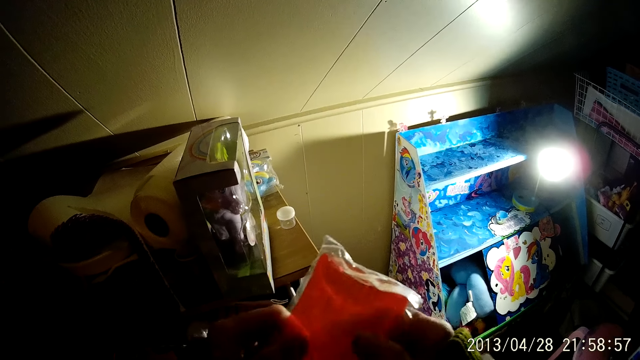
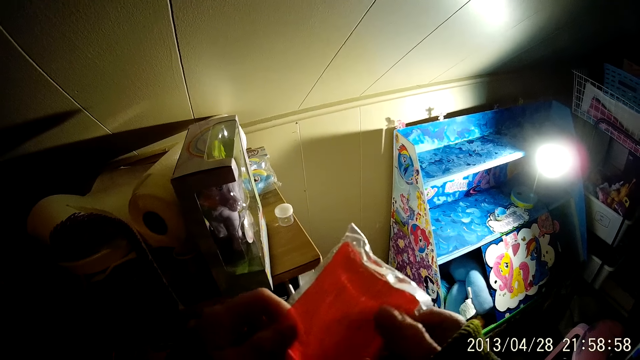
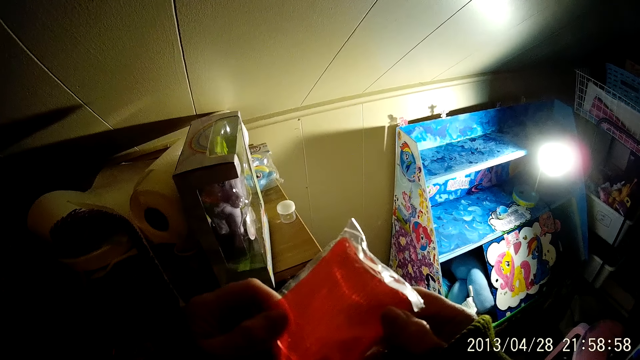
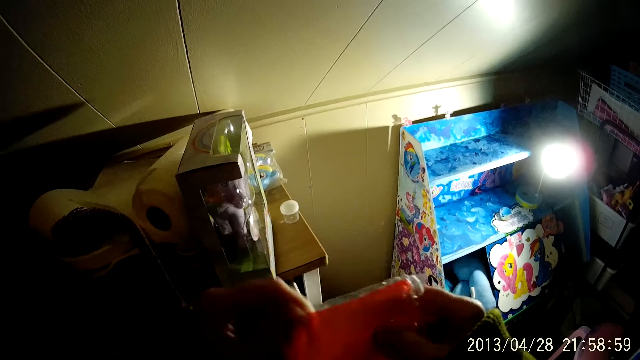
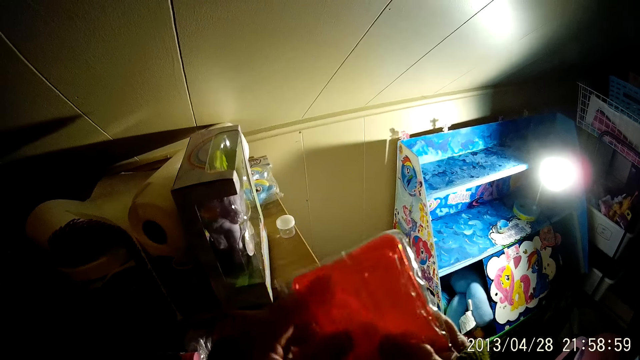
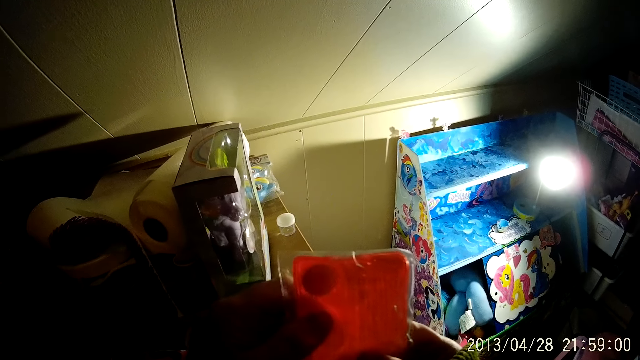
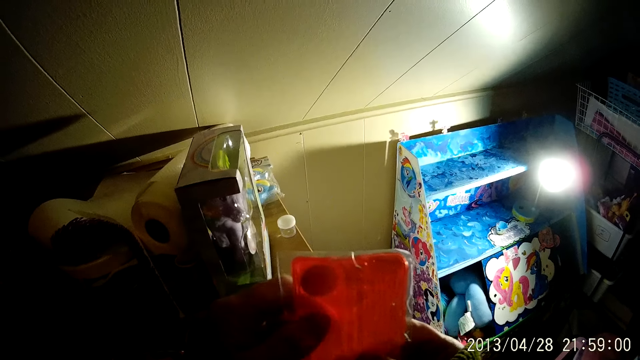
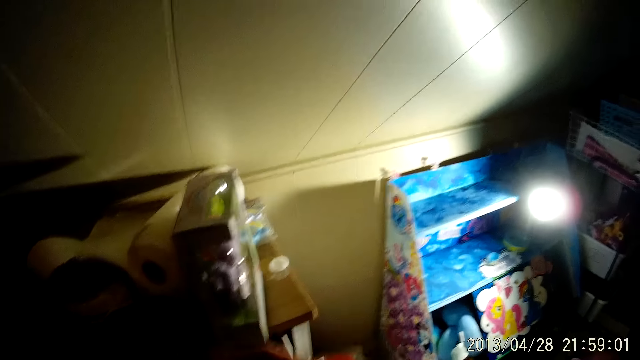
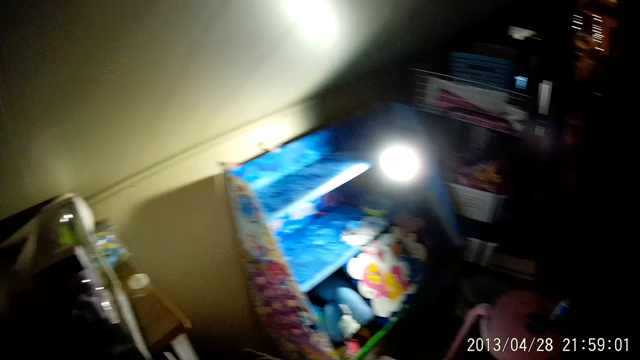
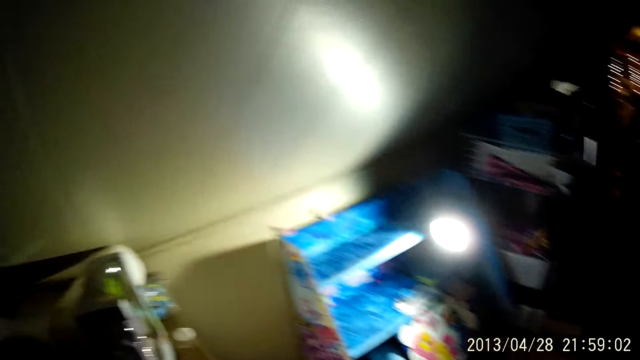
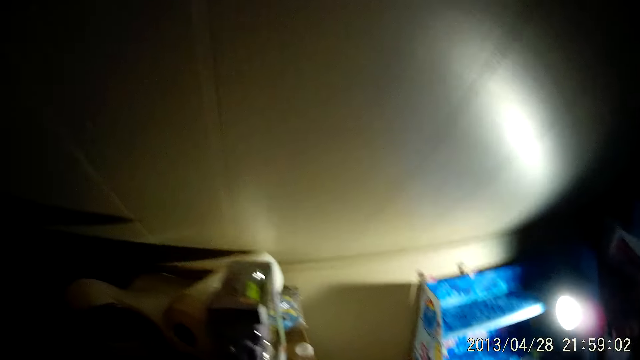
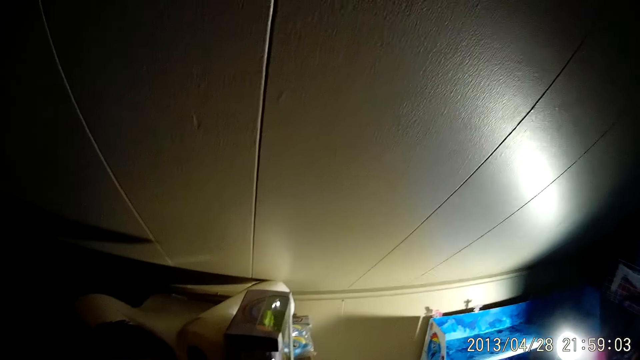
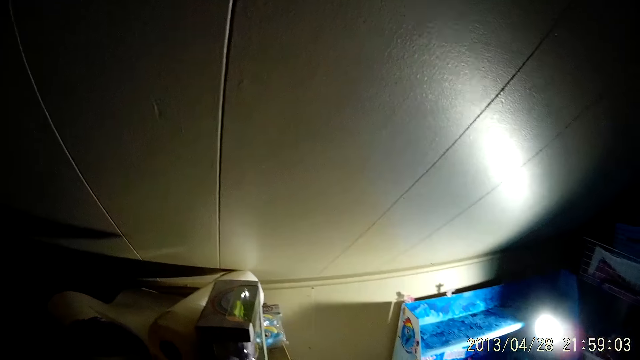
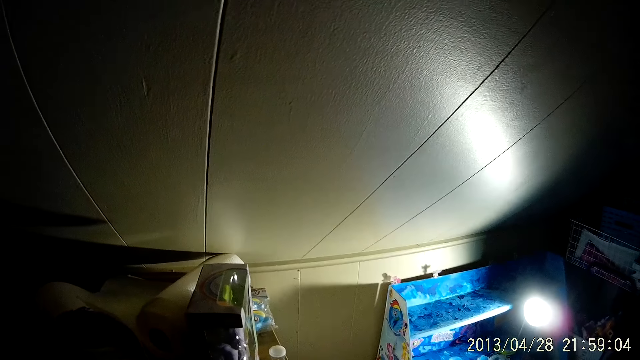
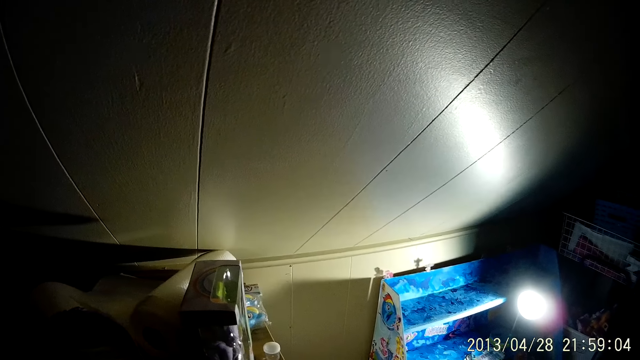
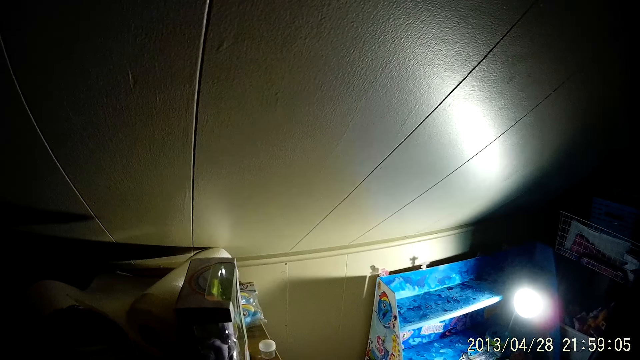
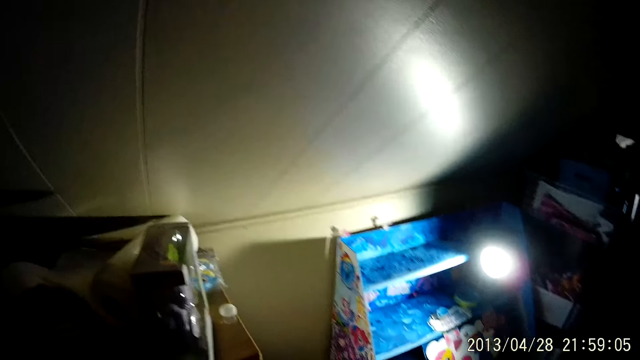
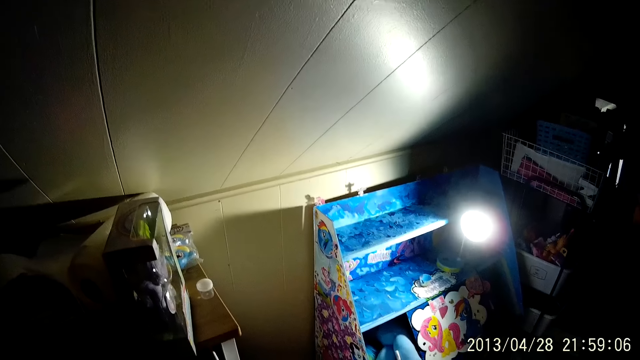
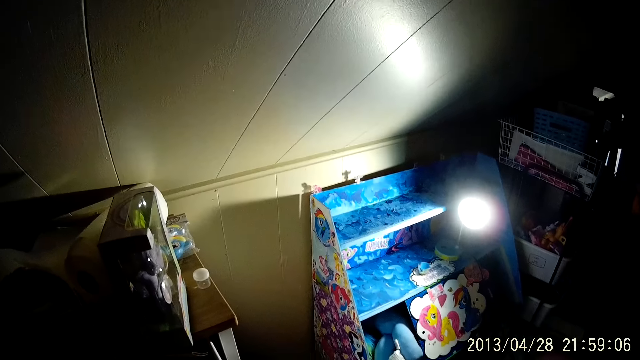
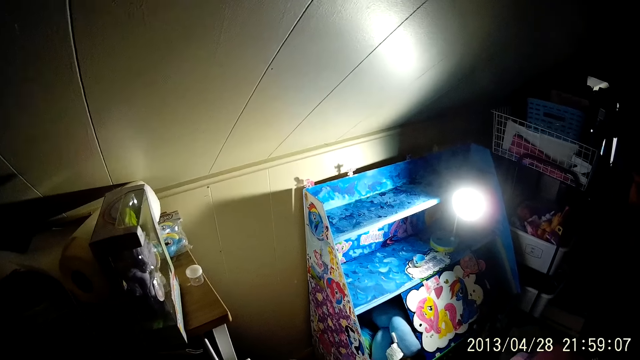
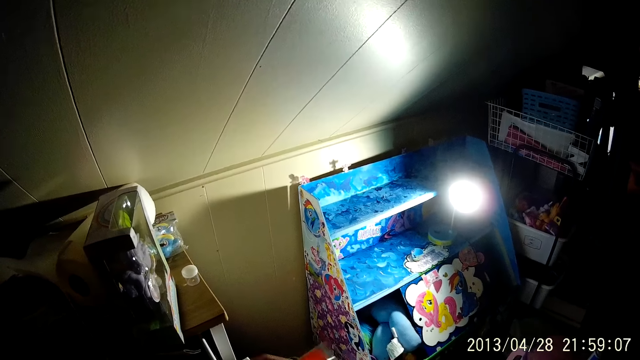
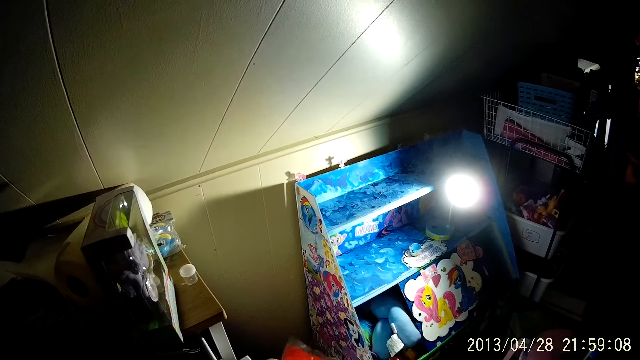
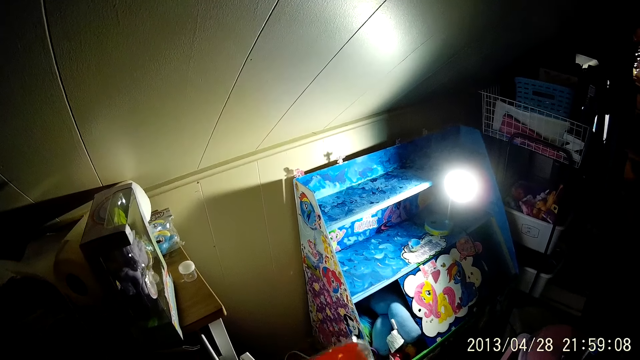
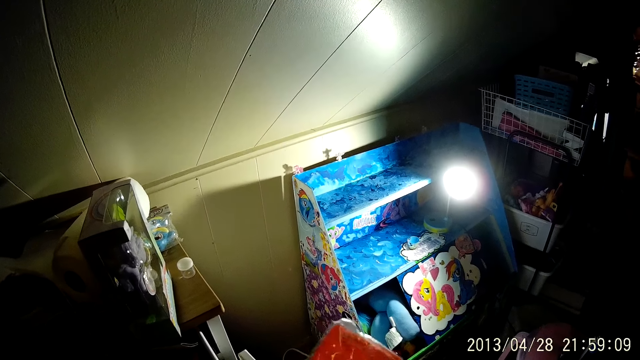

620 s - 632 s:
The camera wearer looks around.

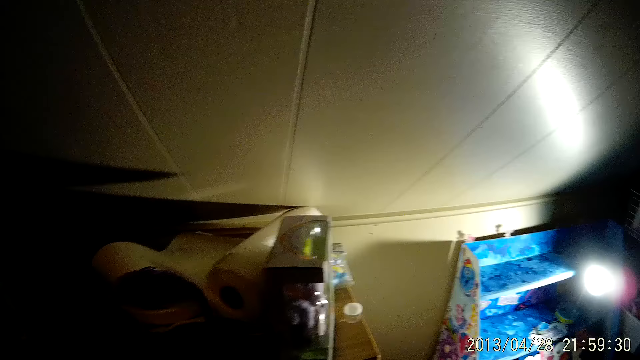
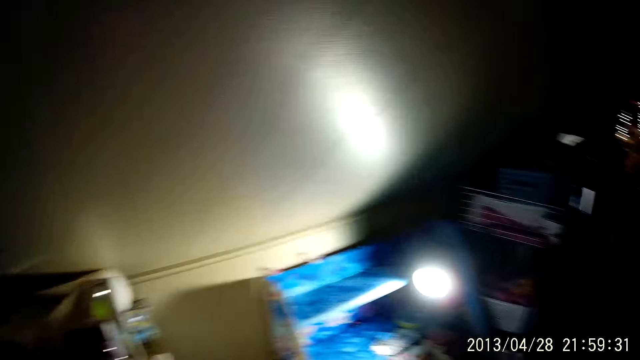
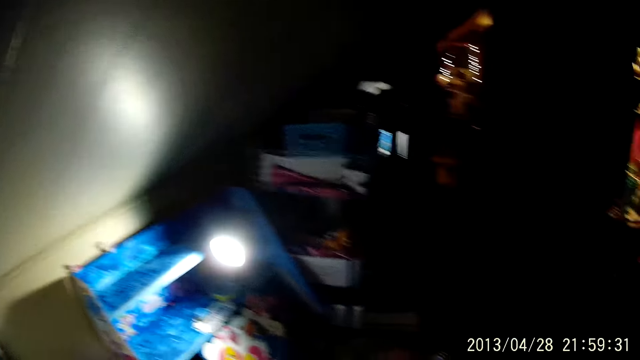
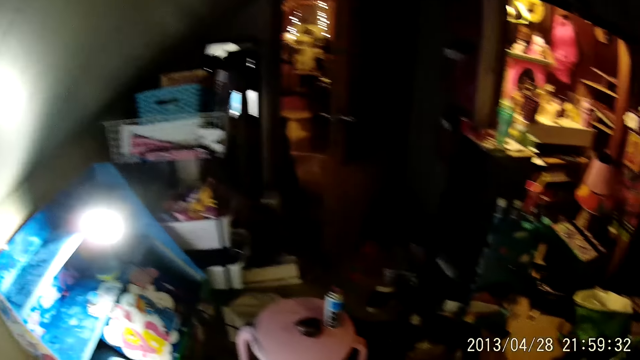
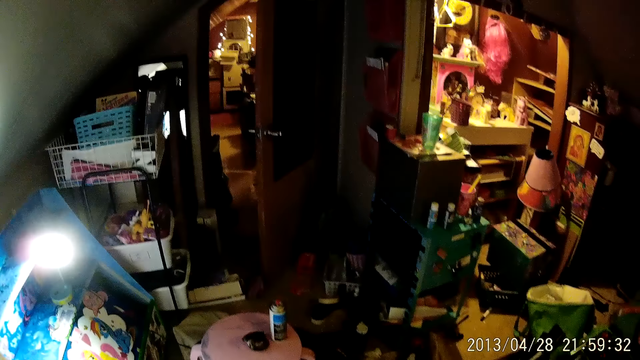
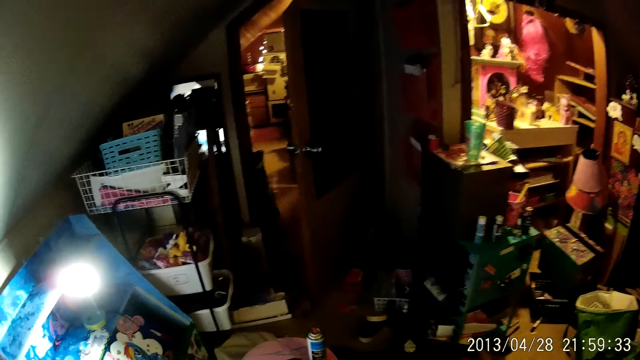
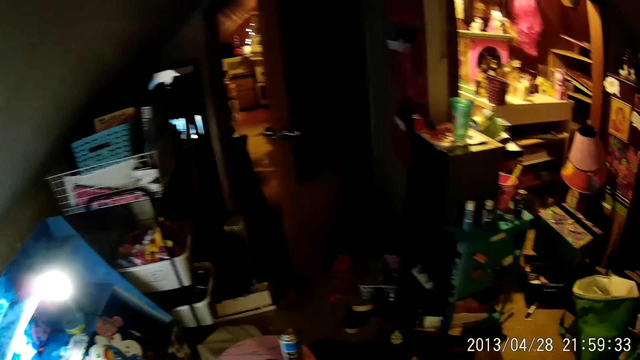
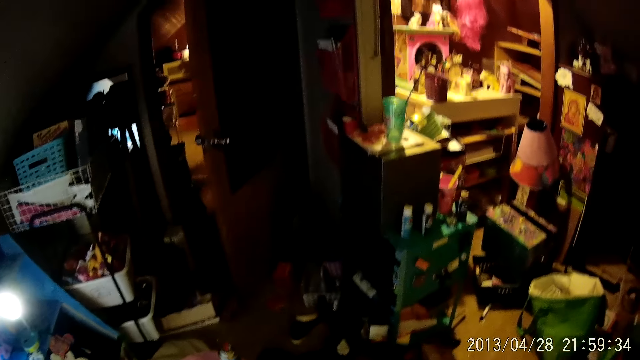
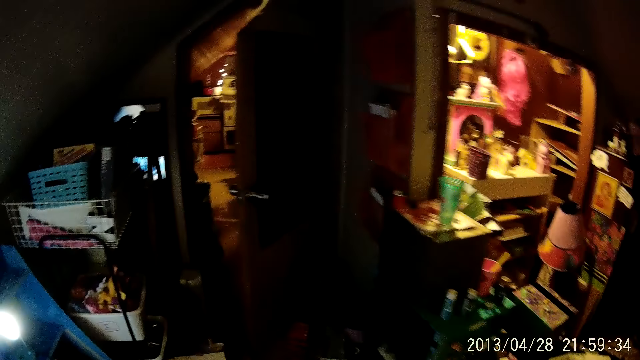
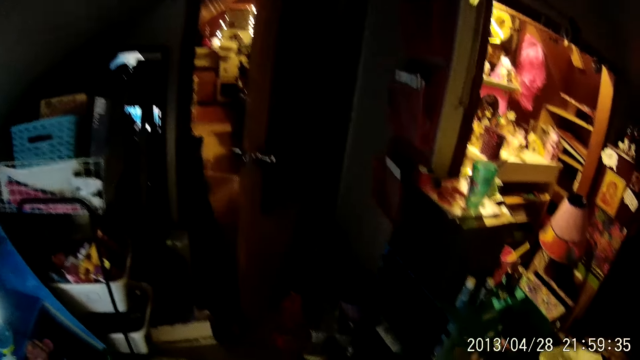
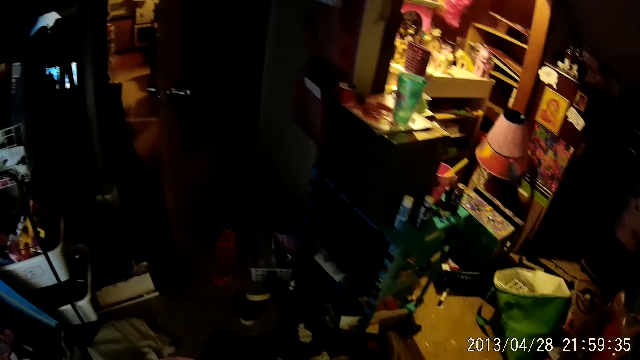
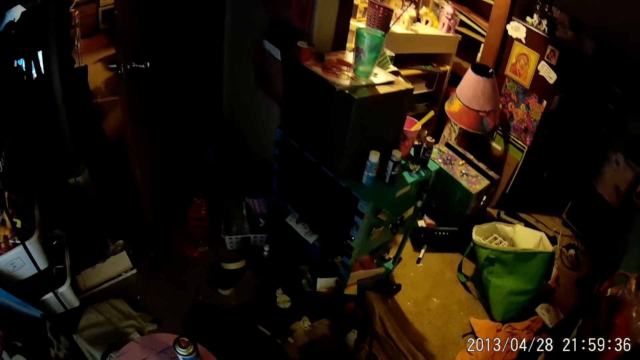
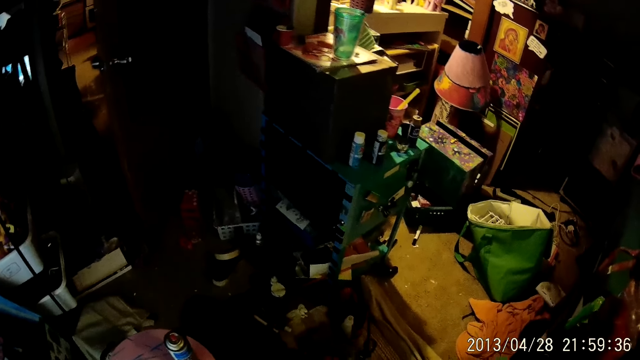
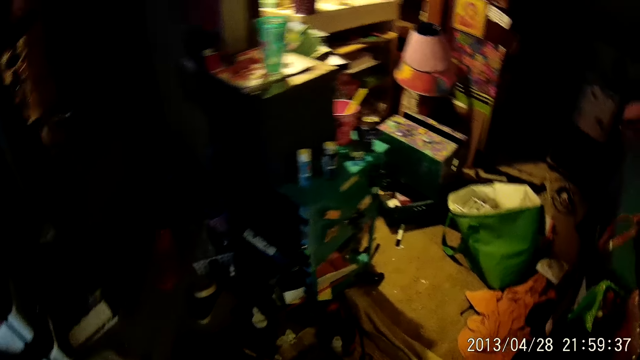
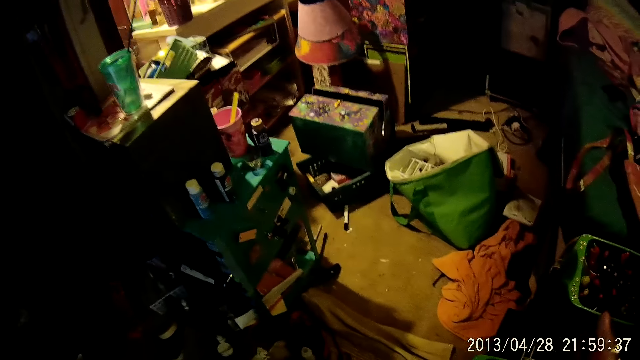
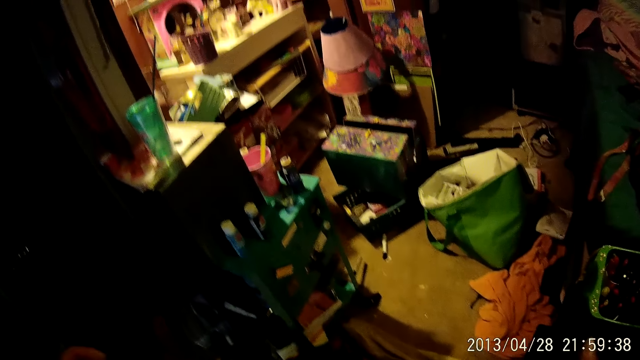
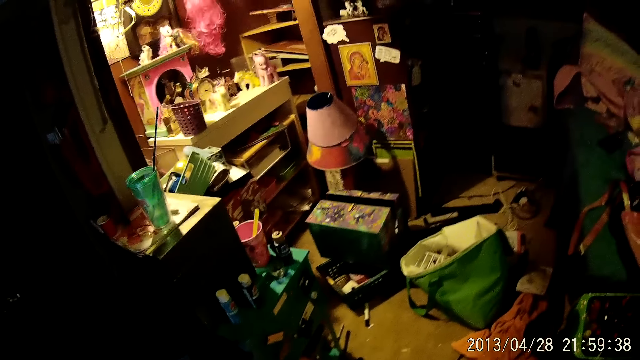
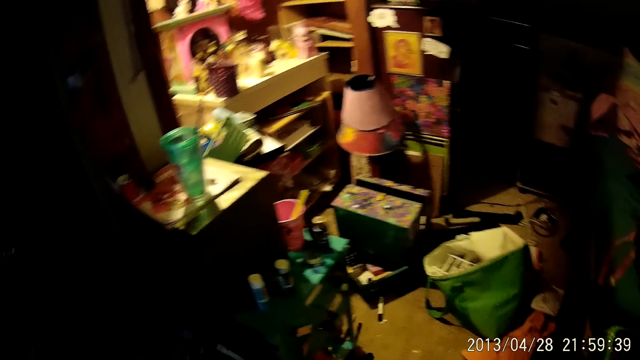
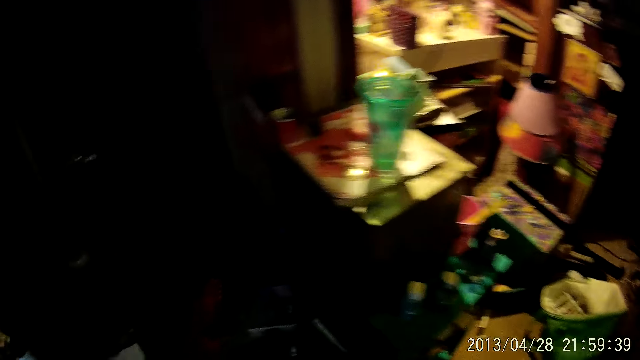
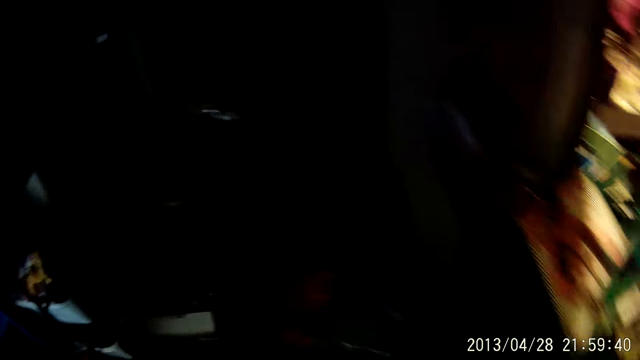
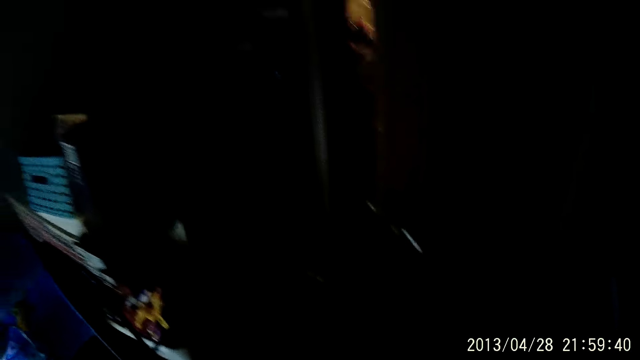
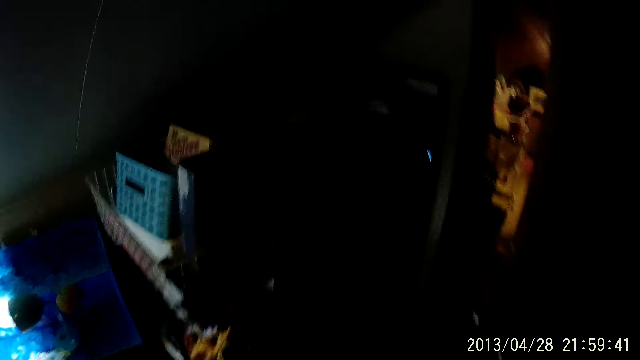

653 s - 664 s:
The camera wearer walks in the house.
